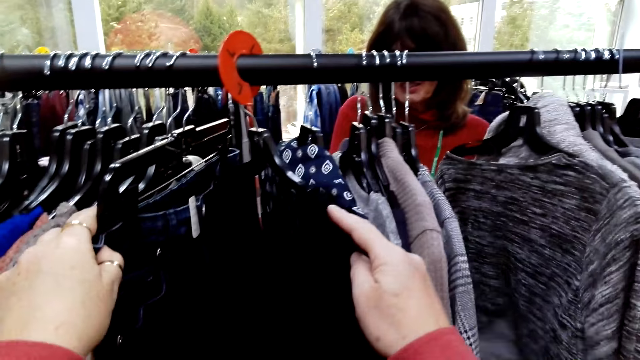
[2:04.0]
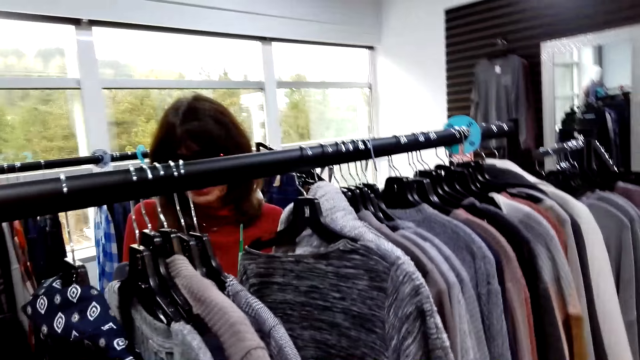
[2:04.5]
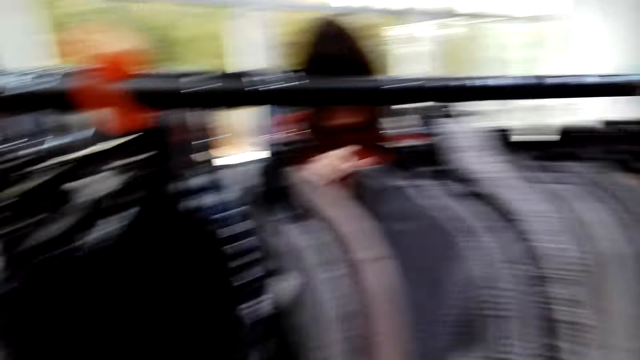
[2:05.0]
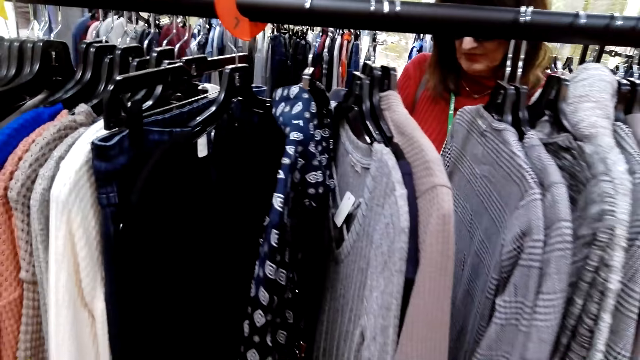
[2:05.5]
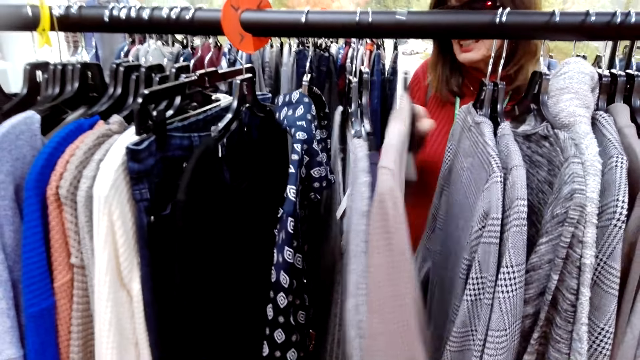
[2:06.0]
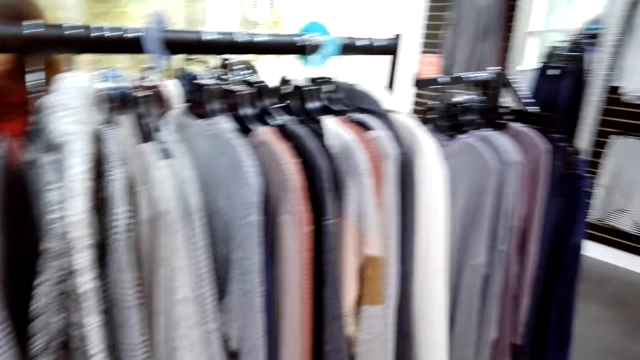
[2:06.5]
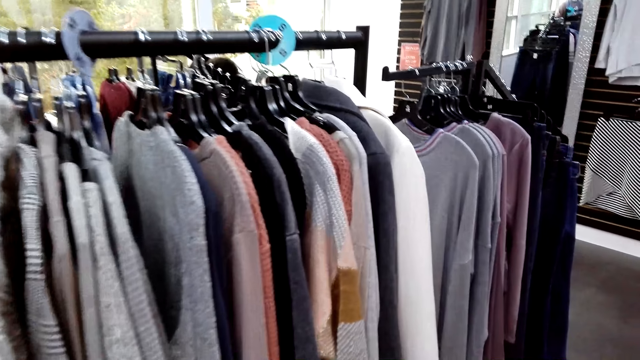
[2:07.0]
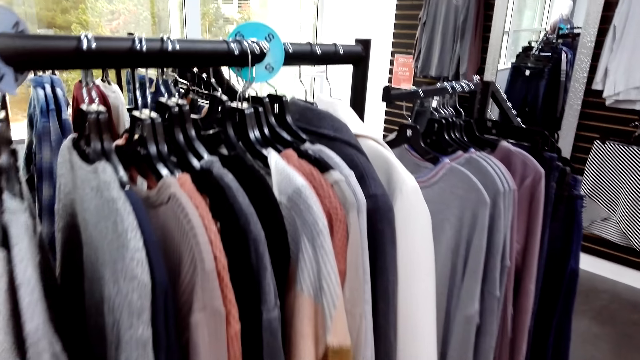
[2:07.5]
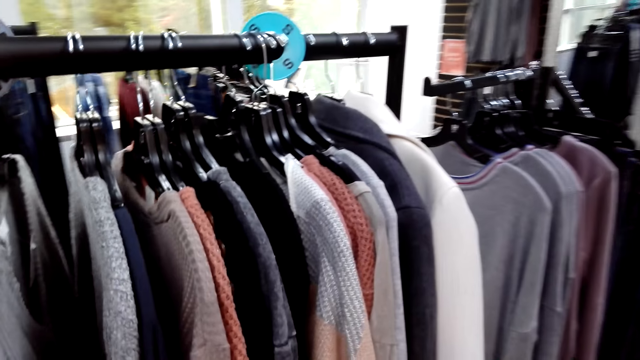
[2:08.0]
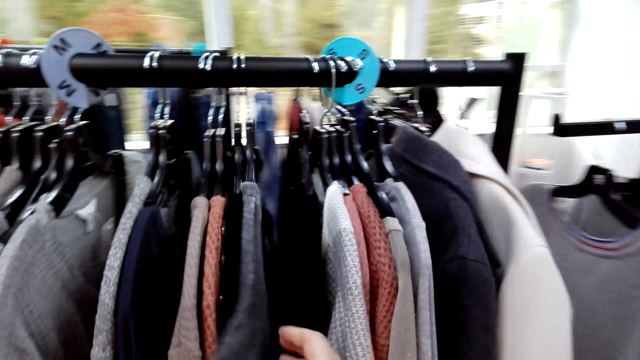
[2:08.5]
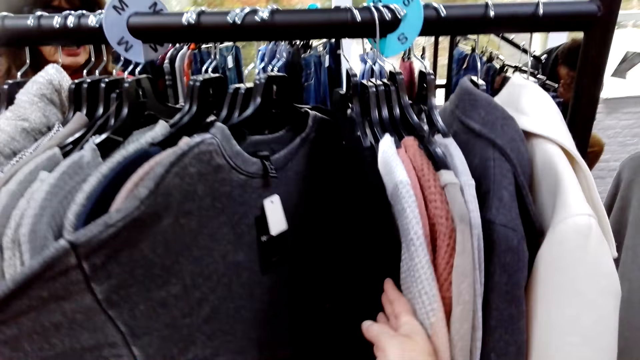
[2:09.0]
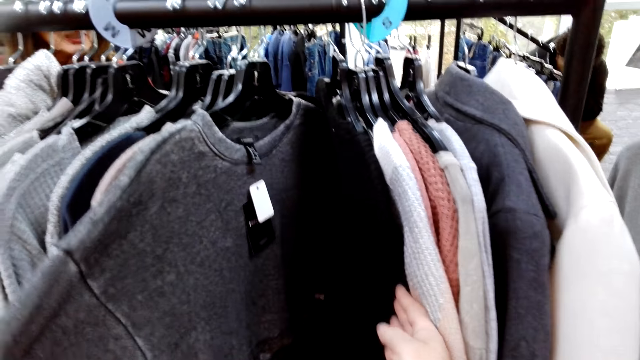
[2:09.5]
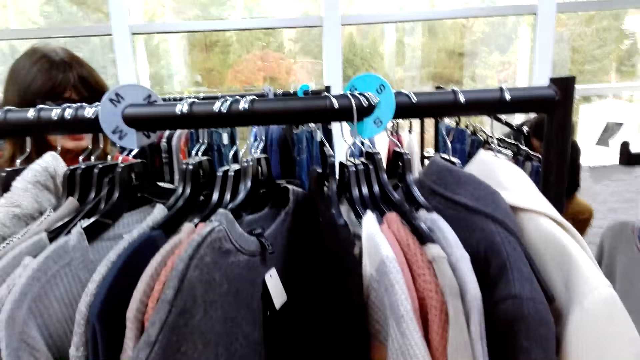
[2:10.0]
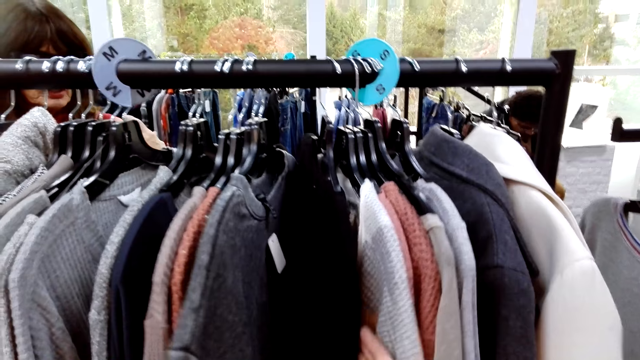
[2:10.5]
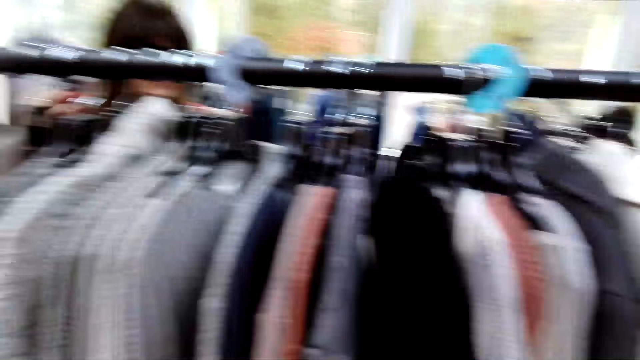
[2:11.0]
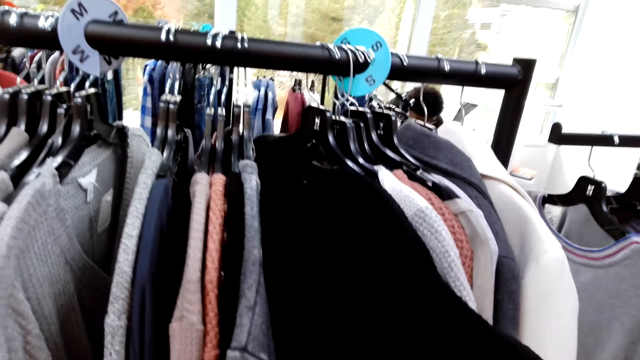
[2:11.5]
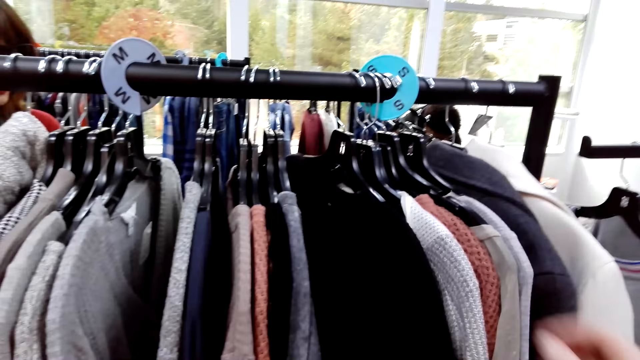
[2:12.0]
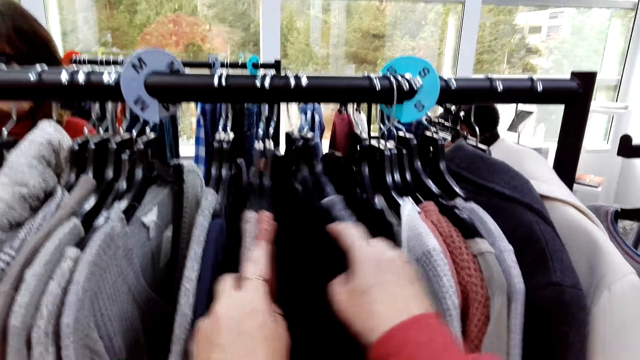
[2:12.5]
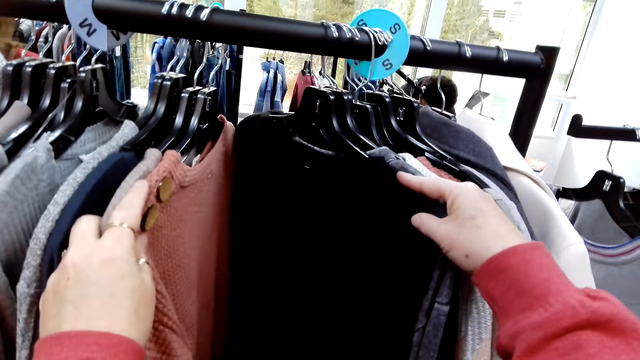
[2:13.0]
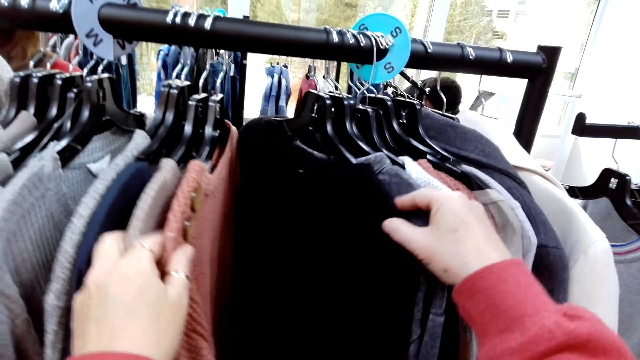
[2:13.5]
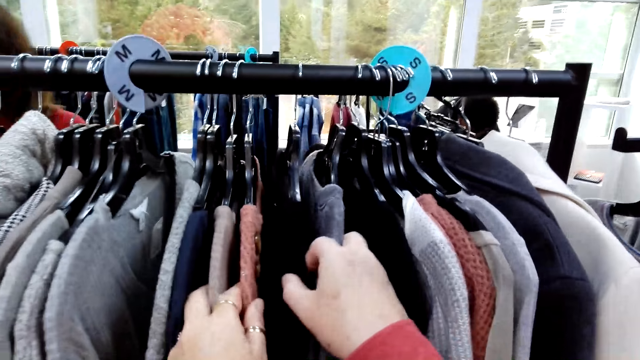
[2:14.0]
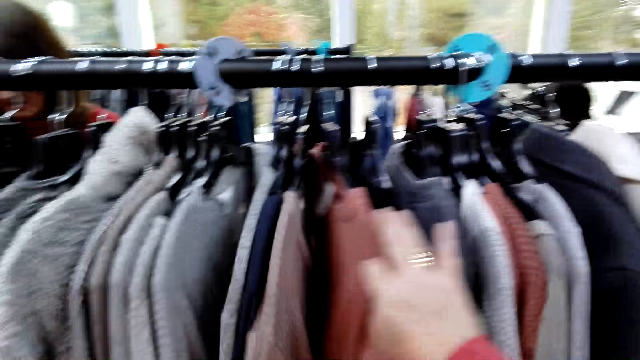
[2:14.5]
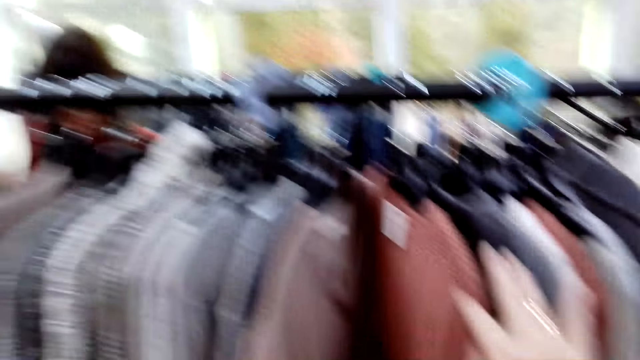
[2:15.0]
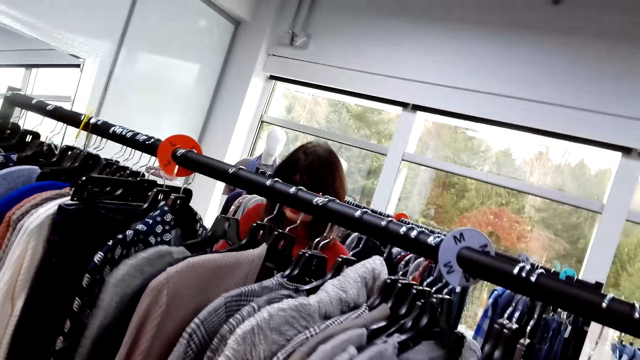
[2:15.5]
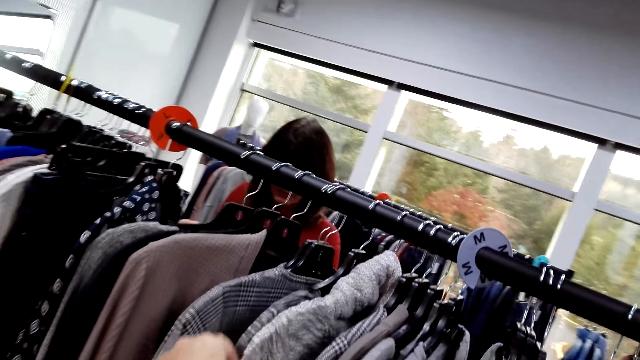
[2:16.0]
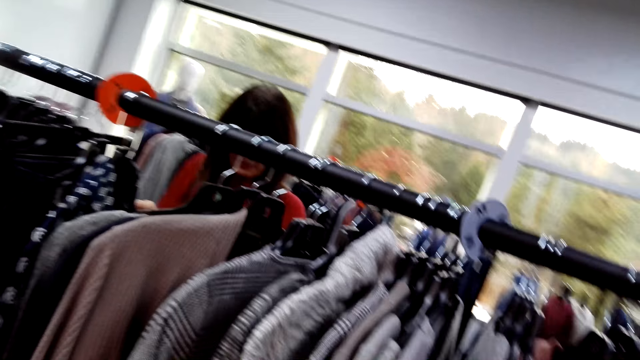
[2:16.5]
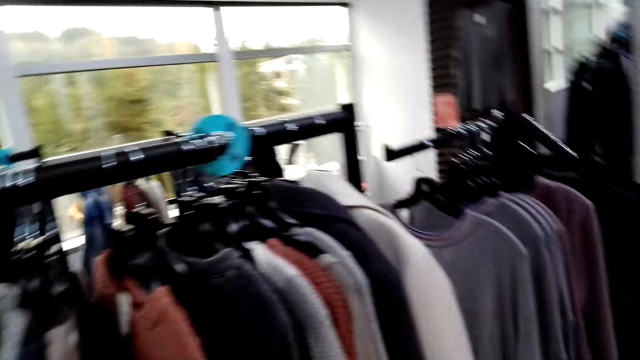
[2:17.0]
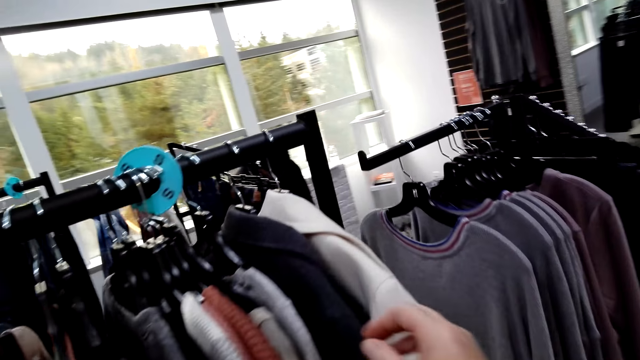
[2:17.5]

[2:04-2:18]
The camera wearer converses with a woman. The woman checks clothes. The camera wearer converses with the woman. They check clothes. They converse with the woman. They check clothes. They converse with the woman. They check clothes. They converse with the woman. They check clothes. The woman checks clothes. The camera wearer converses with the woman.

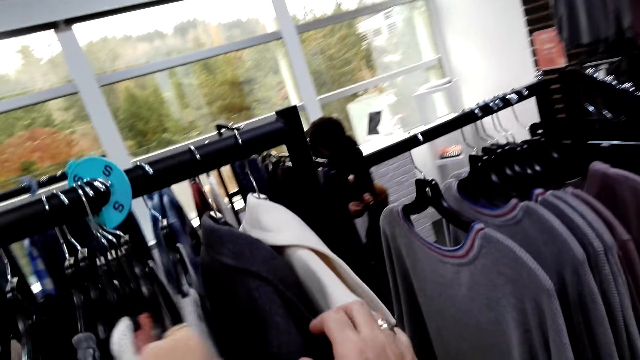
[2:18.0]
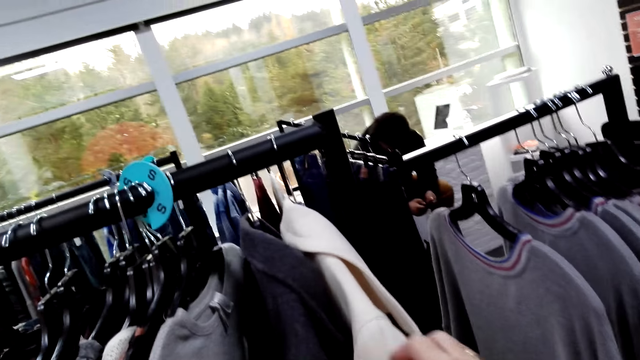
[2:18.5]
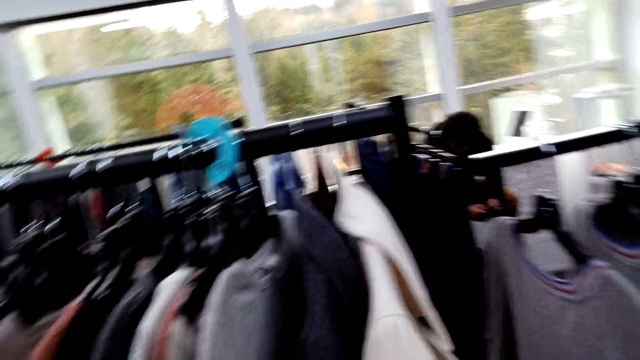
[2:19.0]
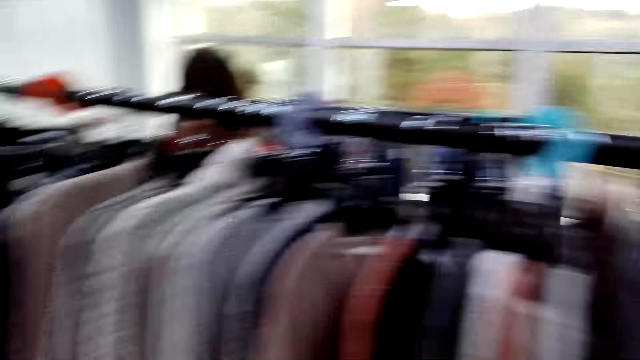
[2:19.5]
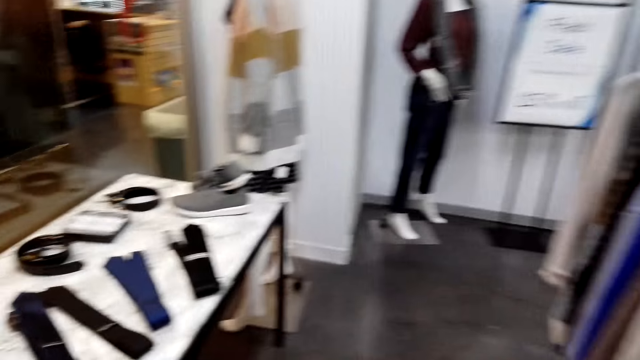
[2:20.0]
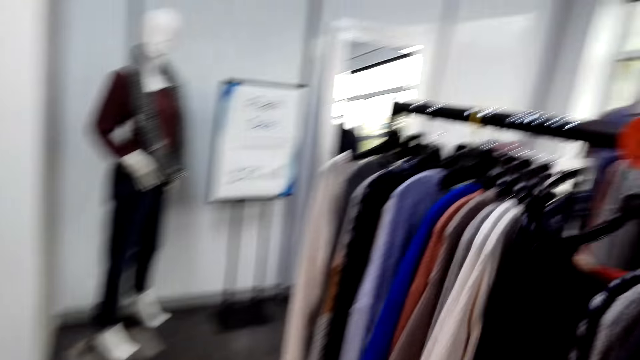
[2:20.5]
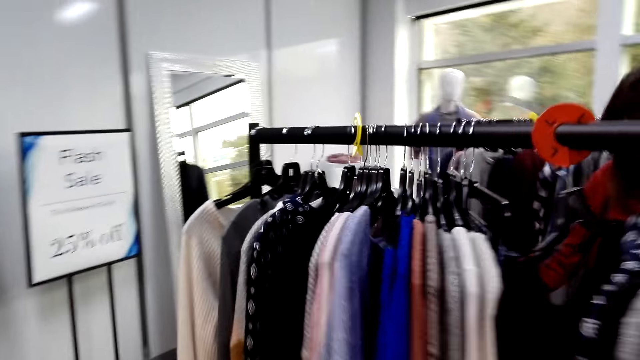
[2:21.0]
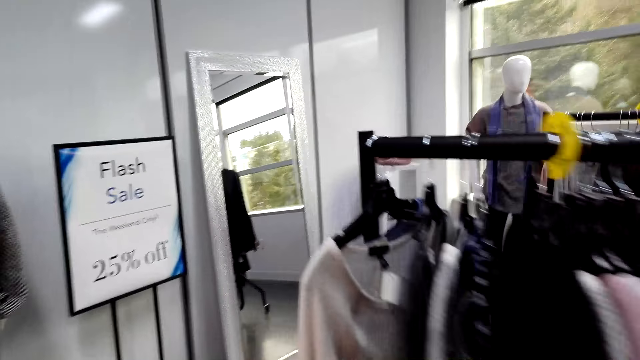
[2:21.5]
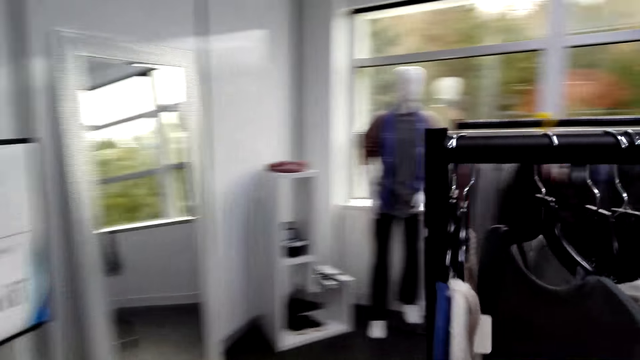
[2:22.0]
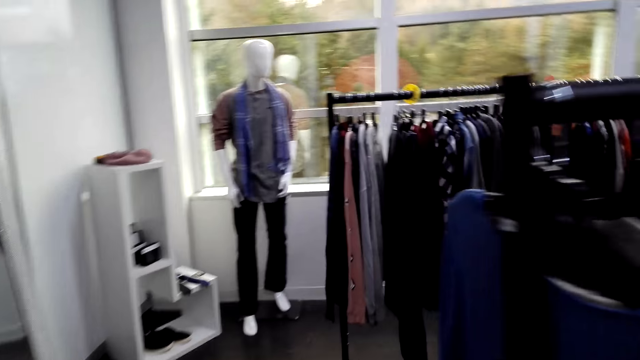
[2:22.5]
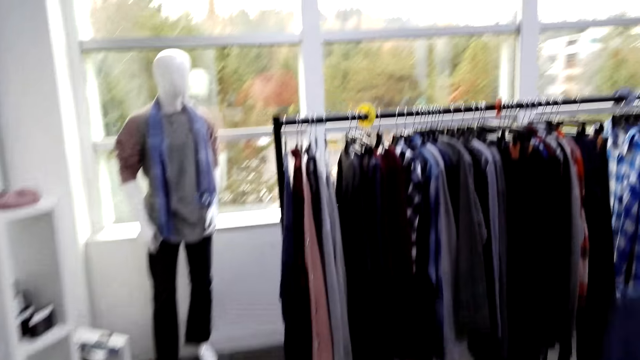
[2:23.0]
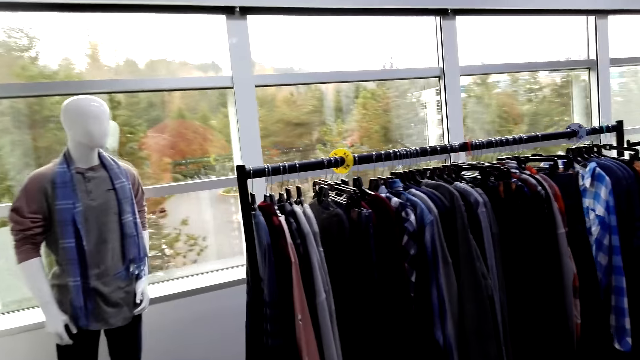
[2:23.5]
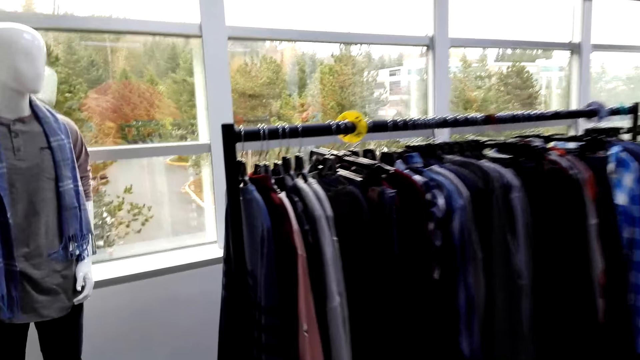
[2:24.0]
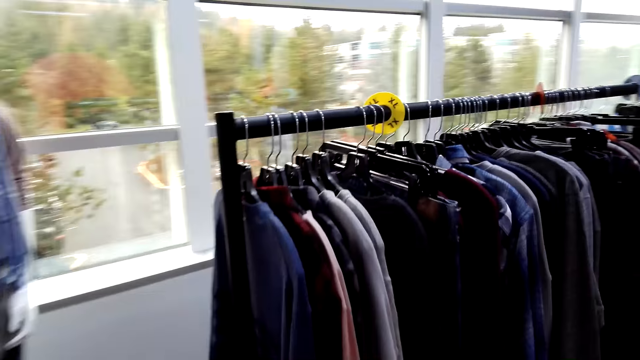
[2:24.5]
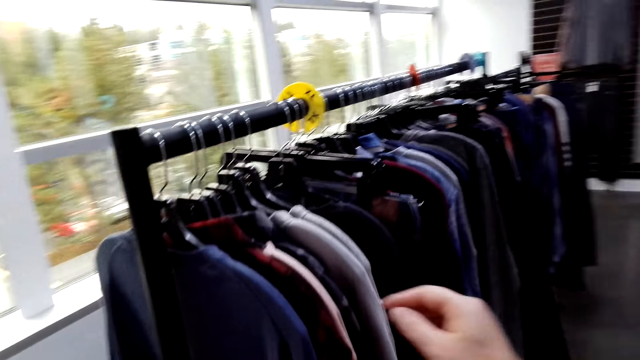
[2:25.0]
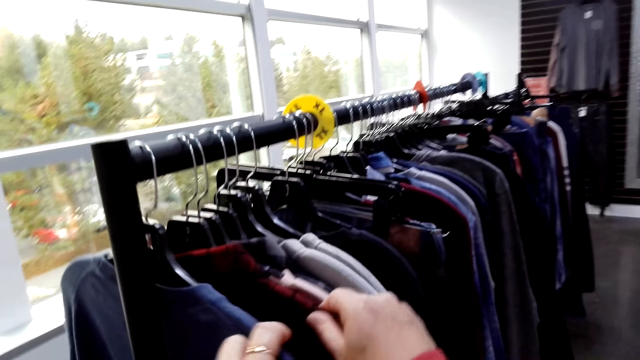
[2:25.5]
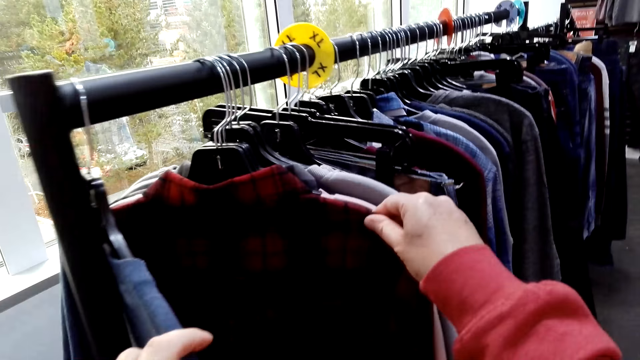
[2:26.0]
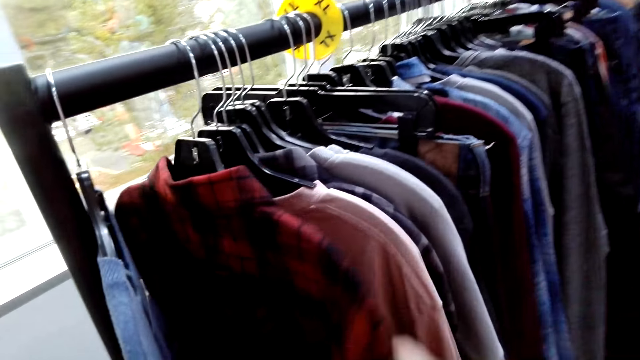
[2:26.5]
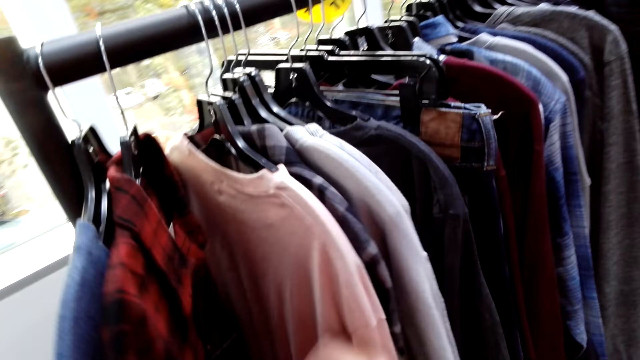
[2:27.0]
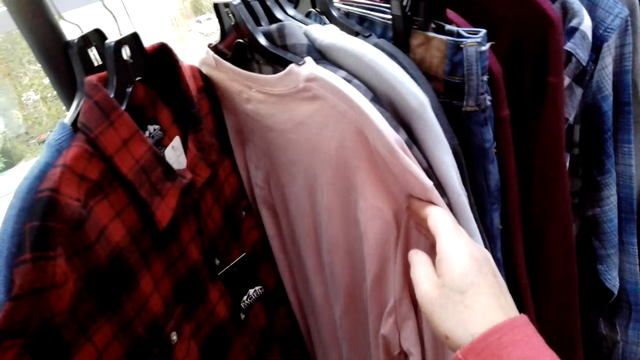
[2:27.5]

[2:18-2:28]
The camera wearer checks clothes. They walk around the shop. They check clothes.
